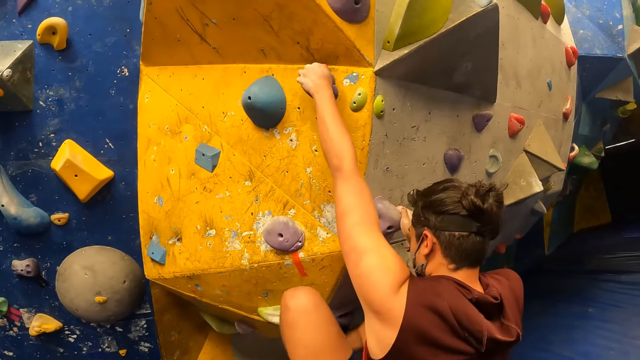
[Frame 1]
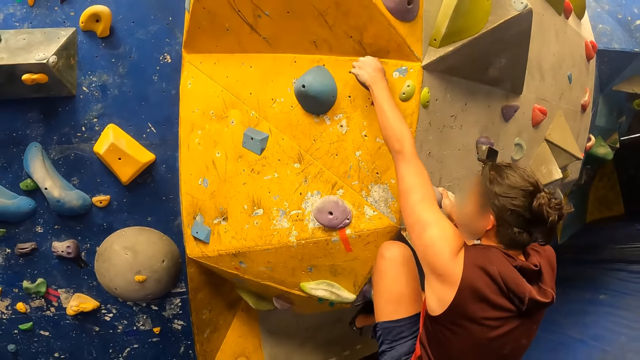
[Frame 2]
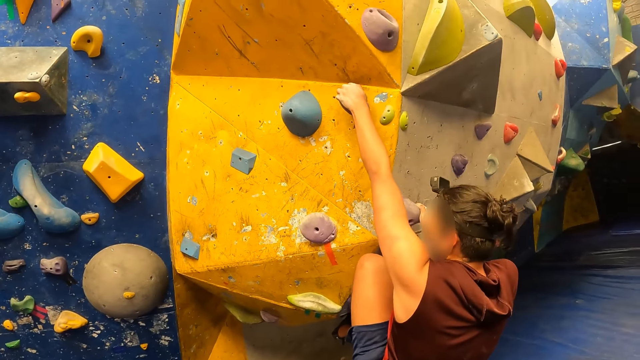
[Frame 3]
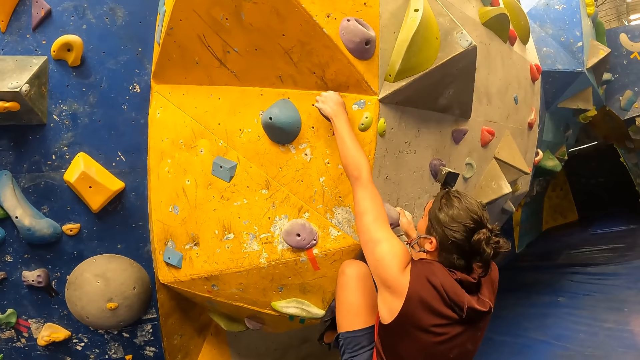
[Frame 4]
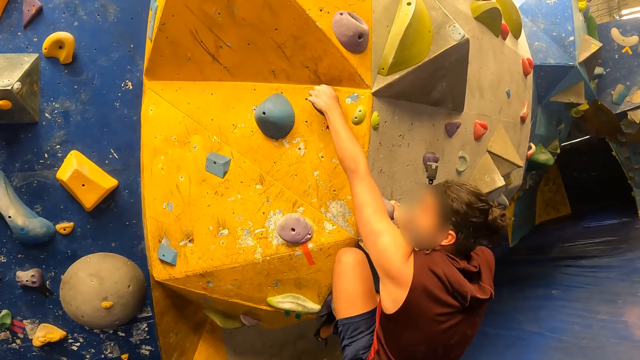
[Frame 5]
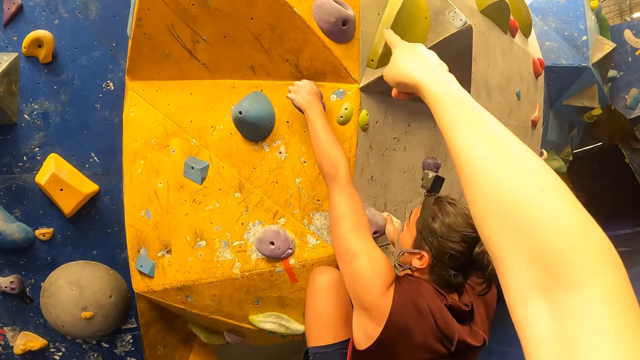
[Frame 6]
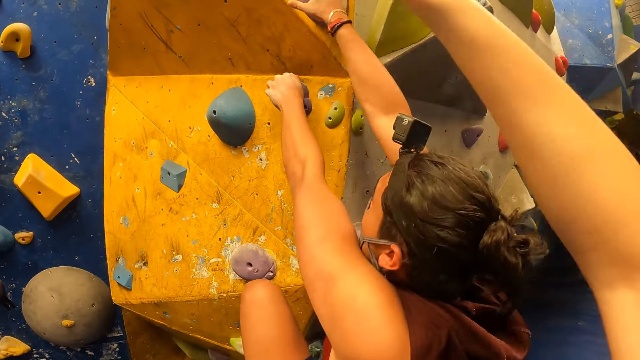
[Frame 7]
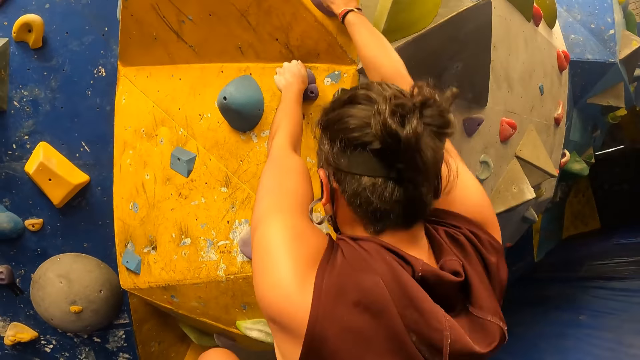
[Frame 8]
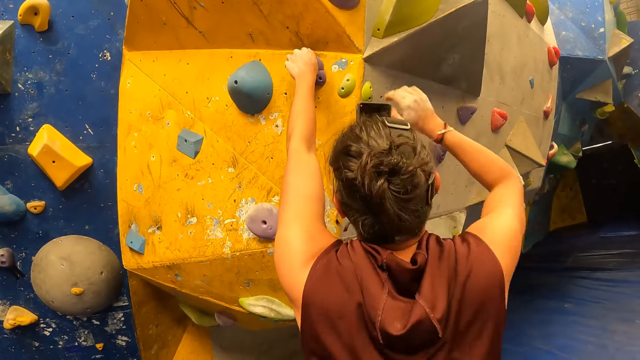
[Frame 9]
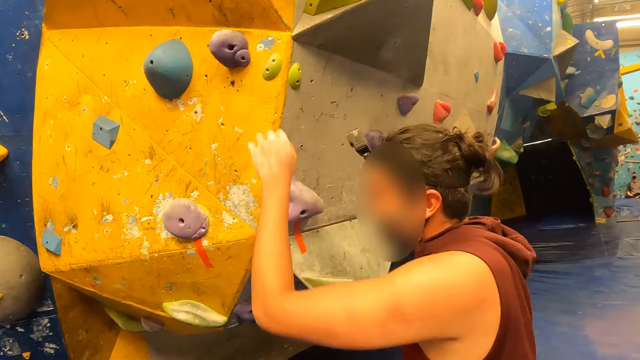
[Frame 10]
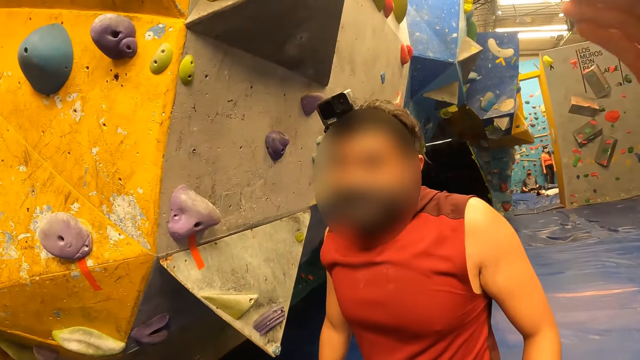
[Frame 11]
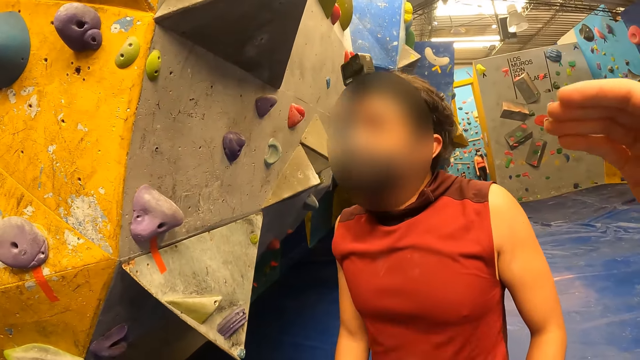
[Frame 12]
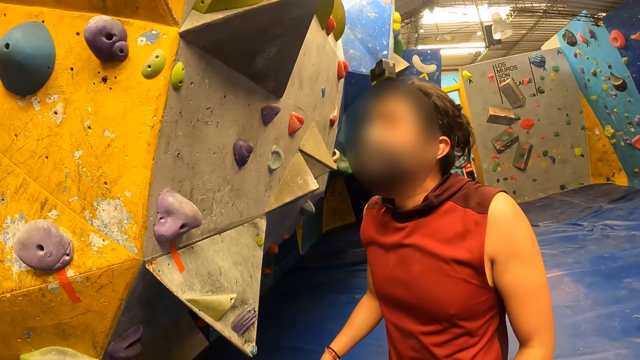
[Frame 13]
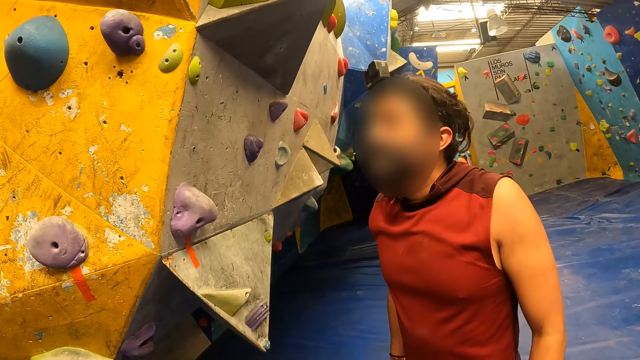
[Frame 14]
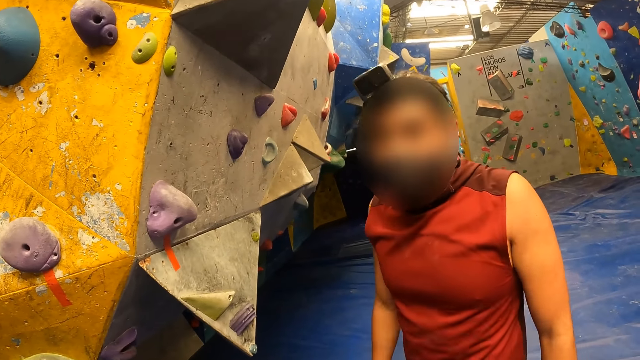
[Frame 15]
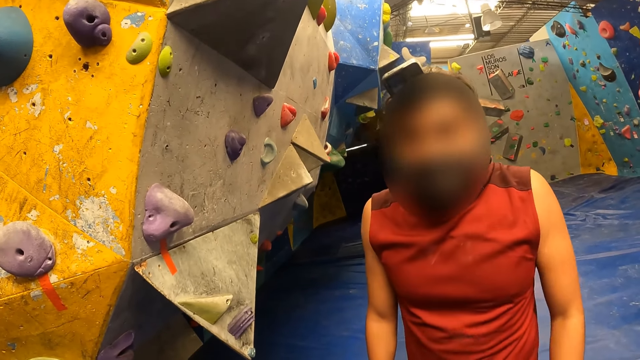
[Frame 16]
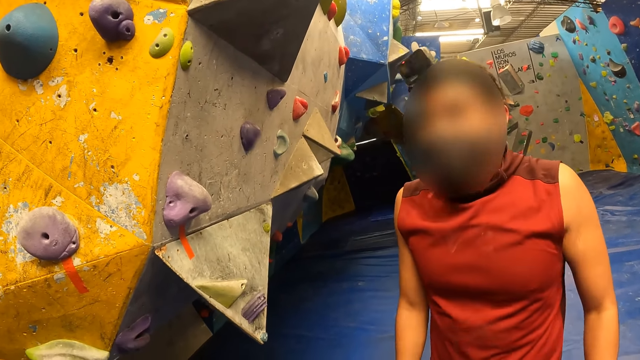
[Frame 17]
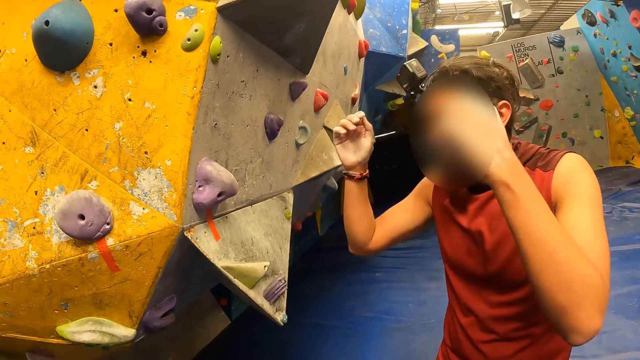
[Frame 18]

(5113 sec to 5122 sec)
The camera wearer points at the climbing wall. A man climbs down from the wall. The man jumps down from the climbing wall. The camera wearer interacts with the man.

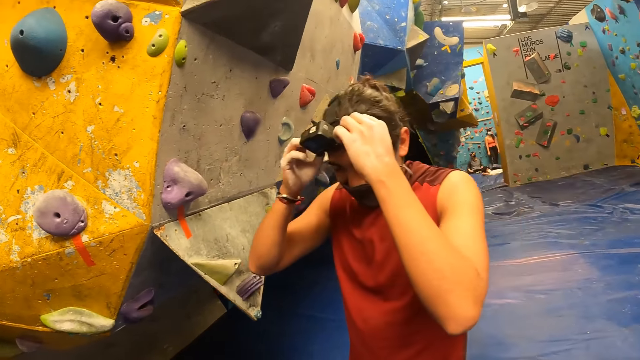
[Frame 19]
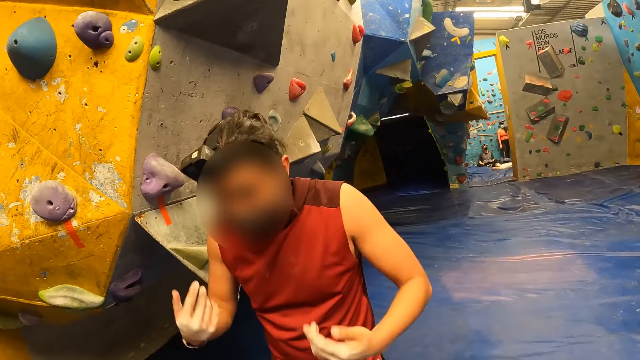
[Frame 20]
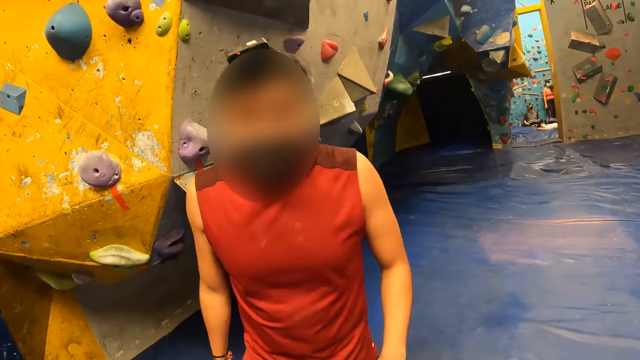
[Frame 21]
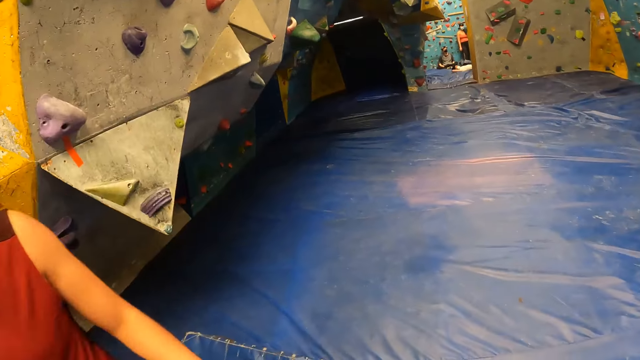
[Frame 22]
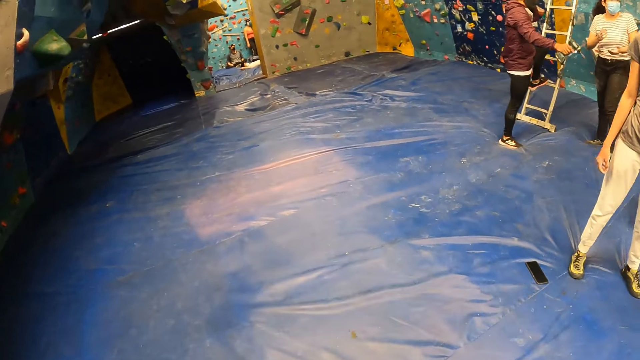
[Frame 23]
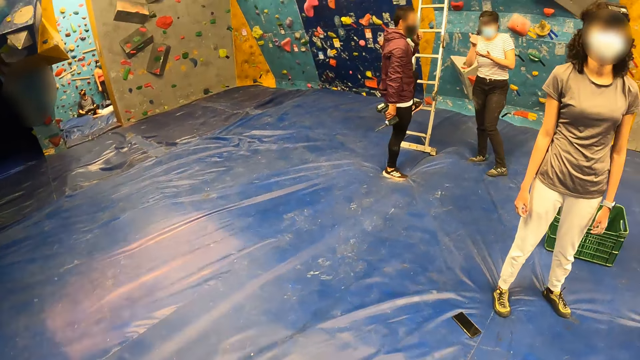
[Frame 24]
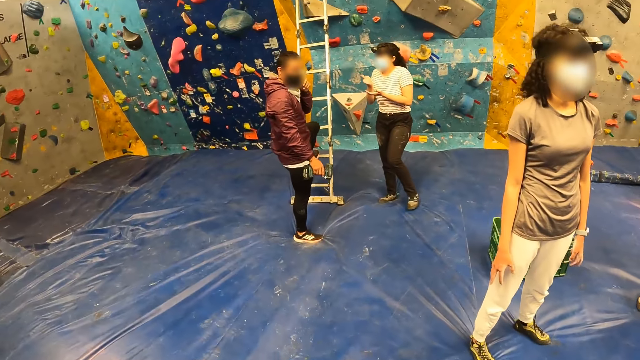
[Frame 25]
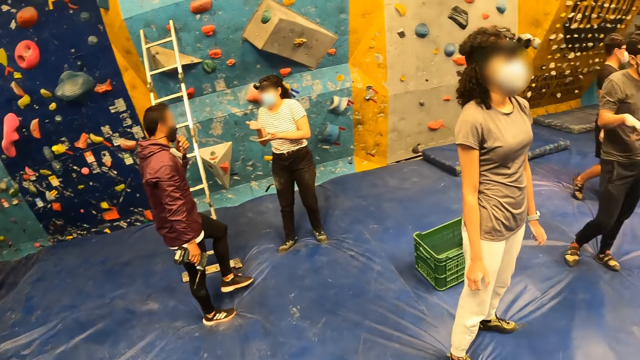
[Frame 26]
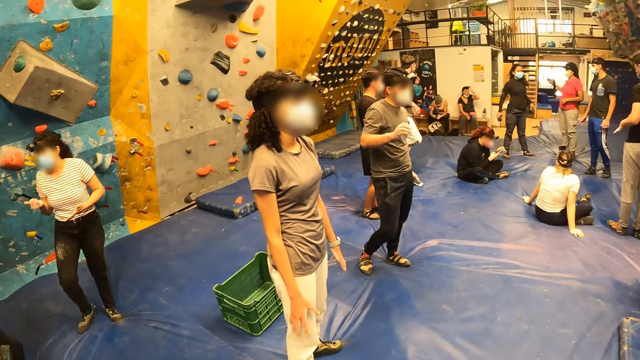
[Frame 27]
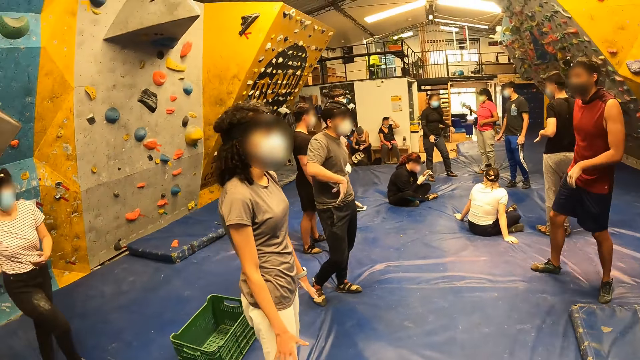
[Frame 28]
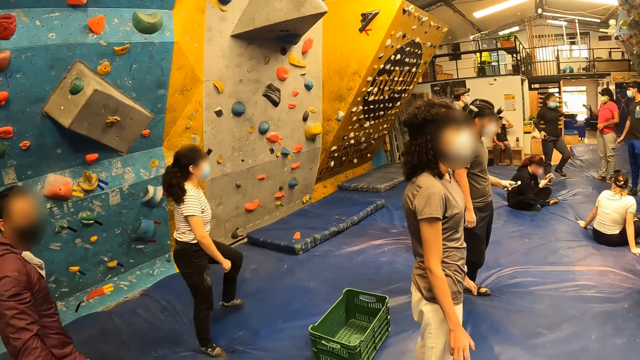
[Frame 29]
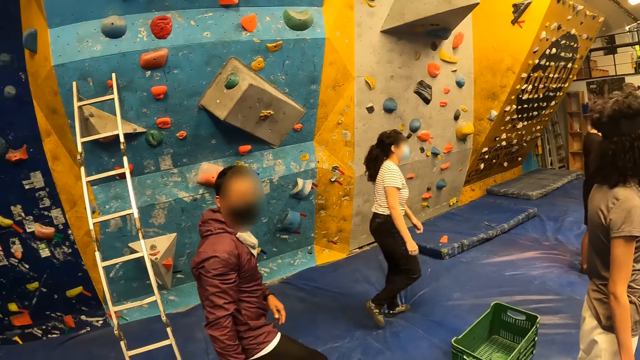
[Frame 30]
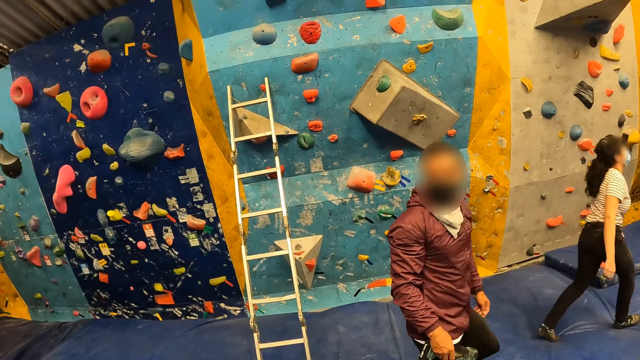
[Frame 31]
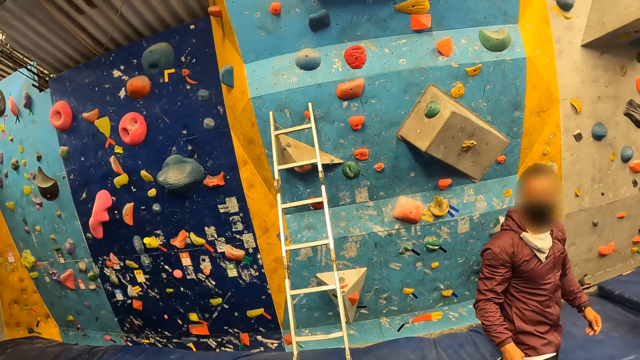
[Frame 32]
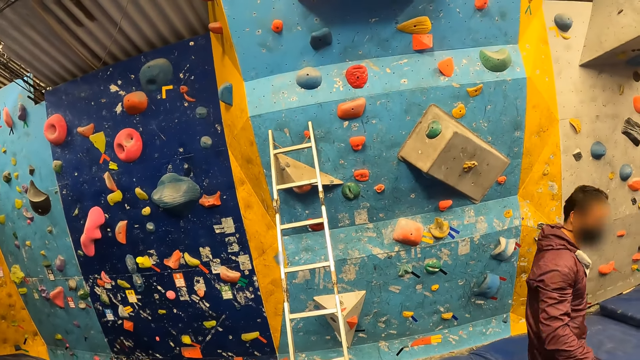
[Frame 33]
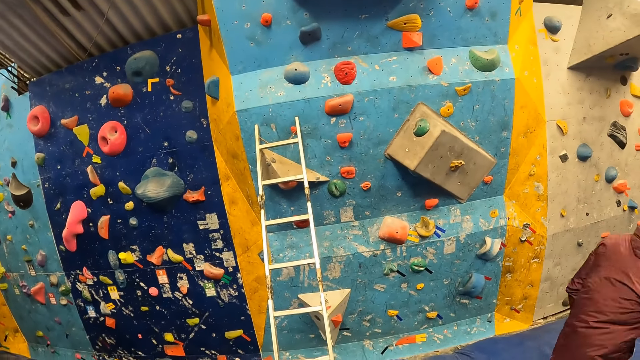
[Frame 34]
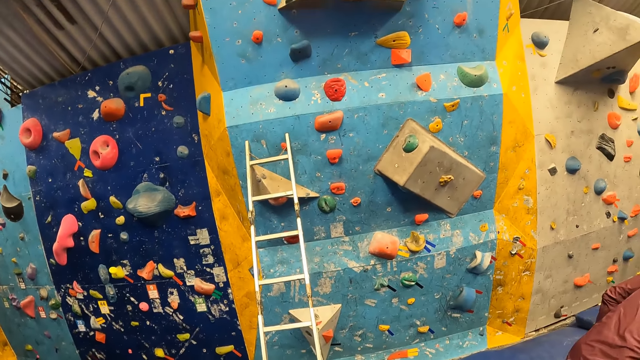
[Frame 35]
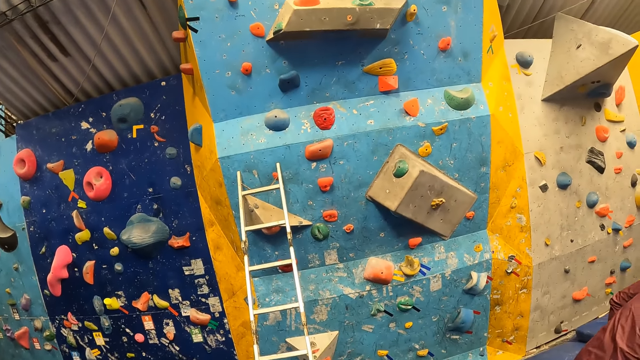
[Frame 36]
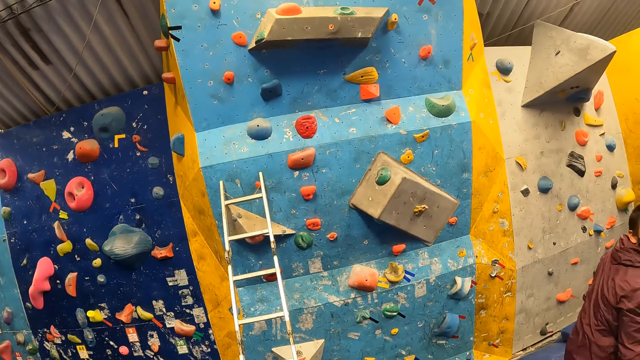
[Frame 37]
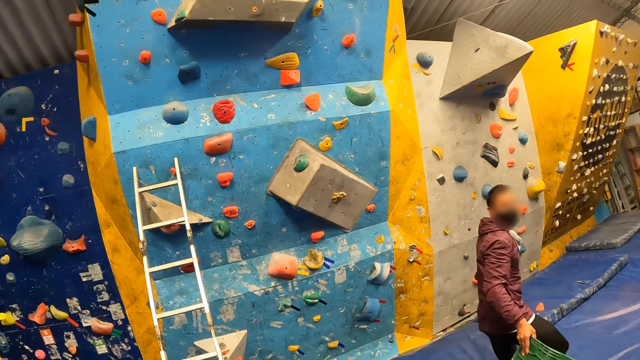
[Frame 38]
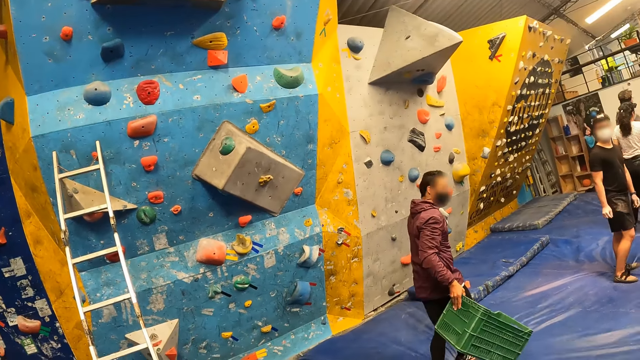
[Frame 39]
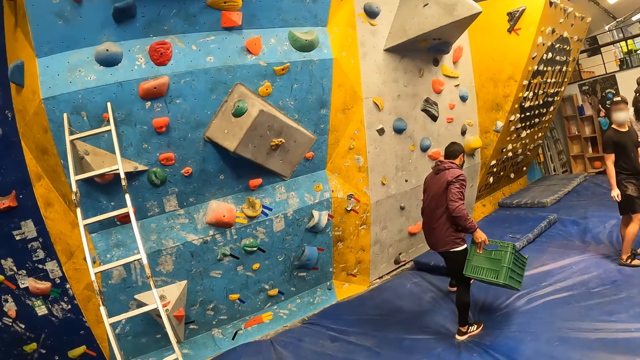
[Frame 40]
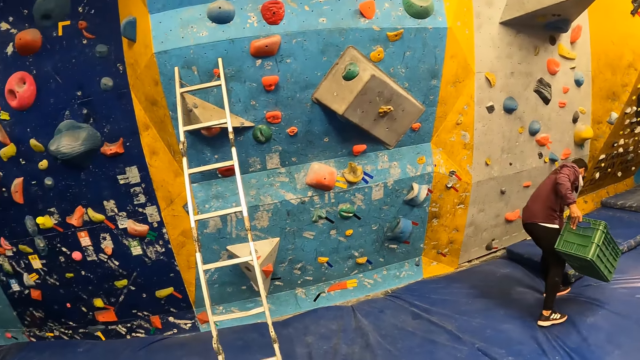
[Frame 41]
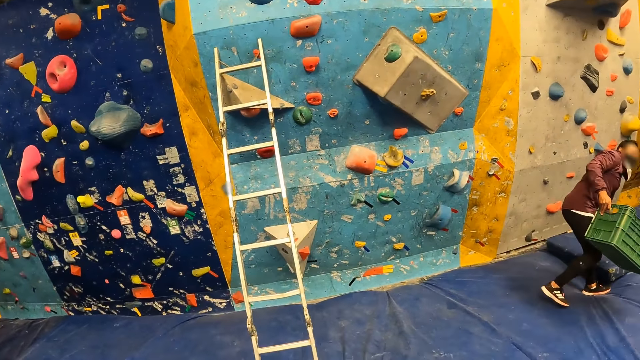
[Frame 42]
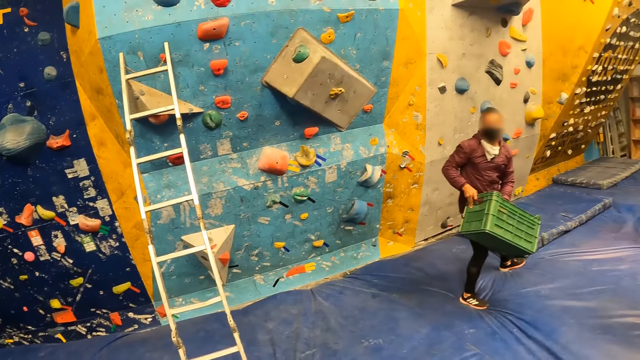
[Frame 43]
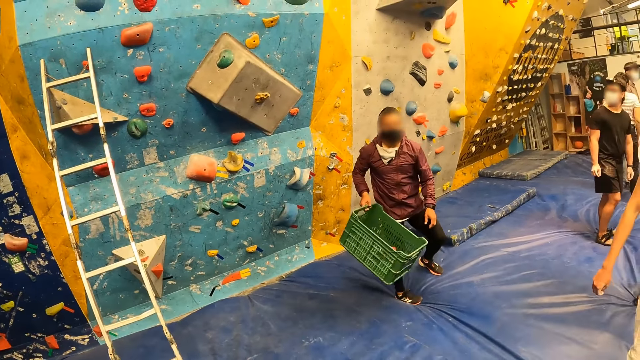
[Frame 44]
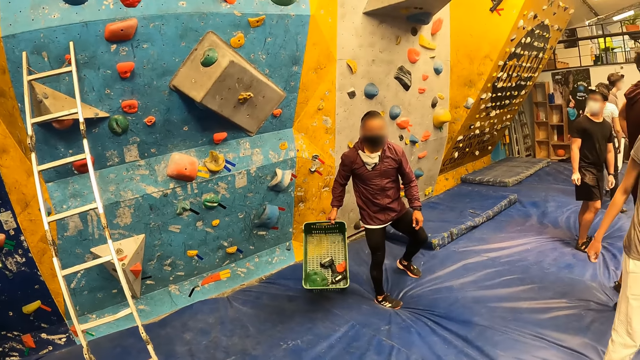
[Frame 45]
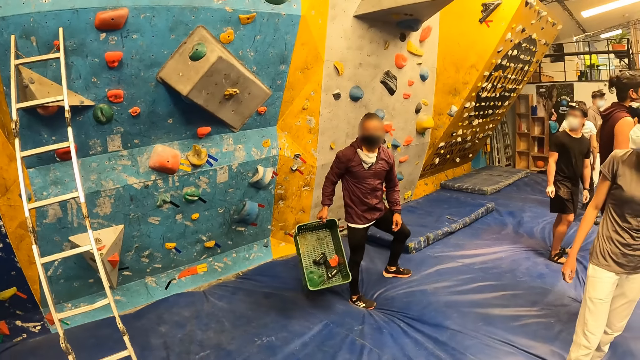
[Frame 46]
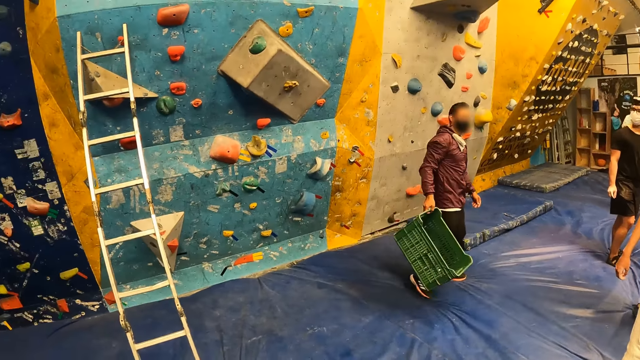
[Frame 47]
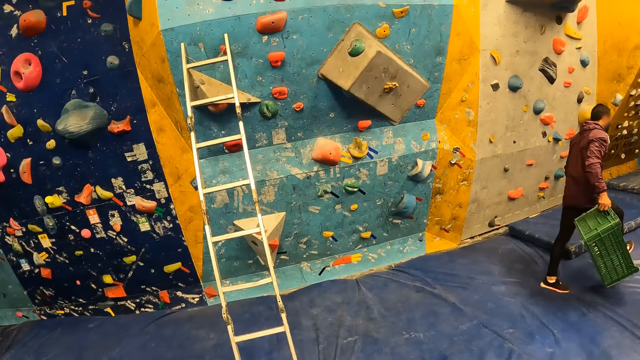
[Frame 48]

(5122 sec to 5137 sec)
The camera wearer looks around. They walk towards a man. They look at wall climbers. They walk towards a ladder. They converse with the man. The man holds a crate in his right hand. The camera wearer looks around.
